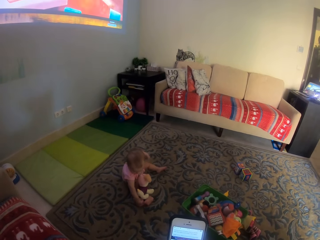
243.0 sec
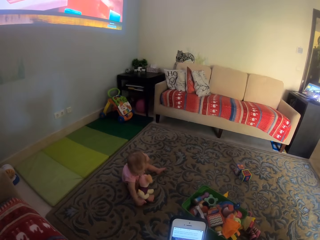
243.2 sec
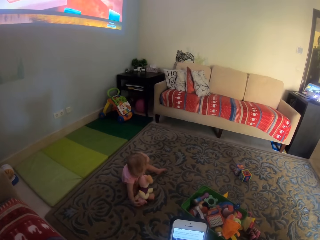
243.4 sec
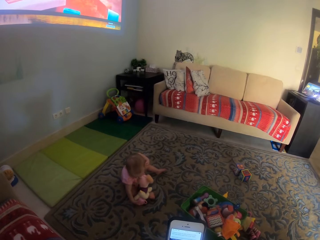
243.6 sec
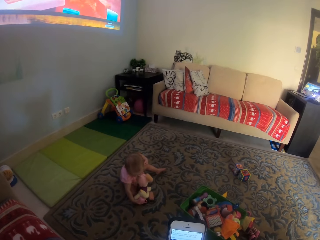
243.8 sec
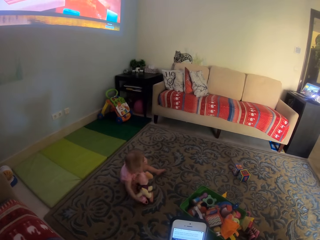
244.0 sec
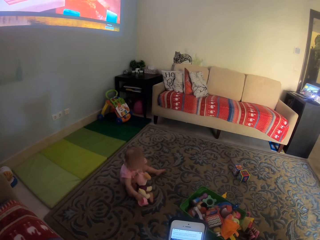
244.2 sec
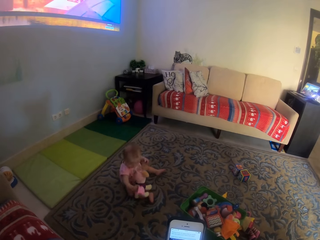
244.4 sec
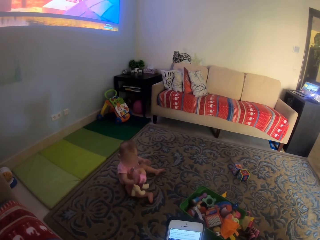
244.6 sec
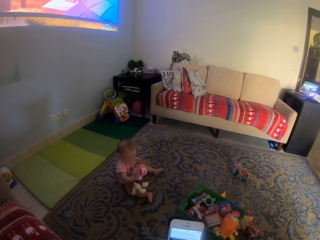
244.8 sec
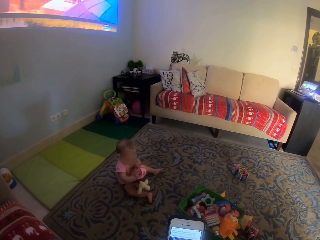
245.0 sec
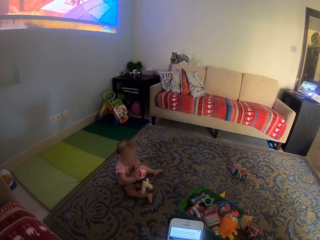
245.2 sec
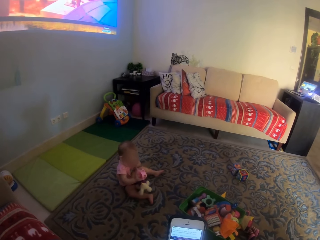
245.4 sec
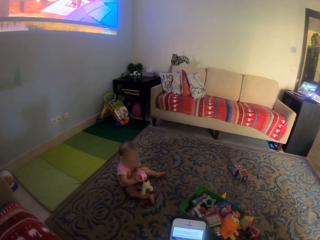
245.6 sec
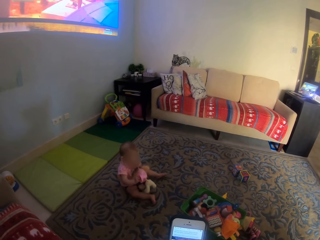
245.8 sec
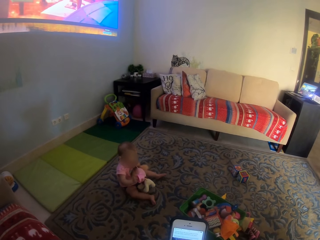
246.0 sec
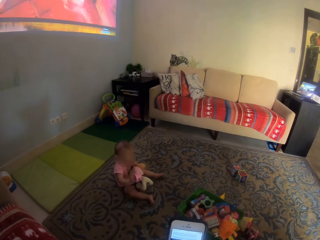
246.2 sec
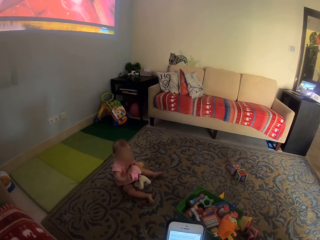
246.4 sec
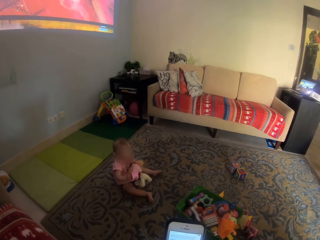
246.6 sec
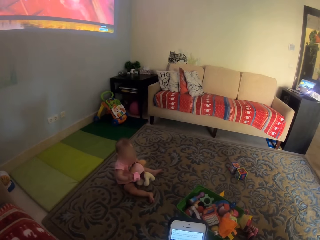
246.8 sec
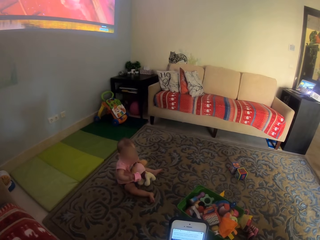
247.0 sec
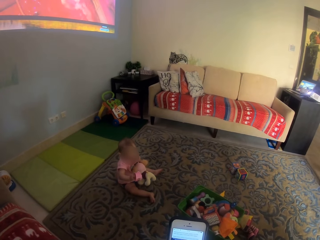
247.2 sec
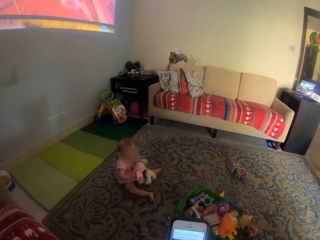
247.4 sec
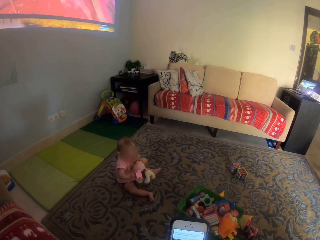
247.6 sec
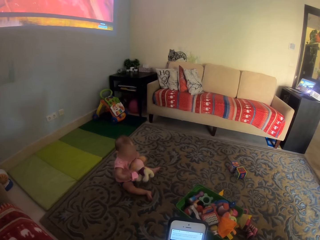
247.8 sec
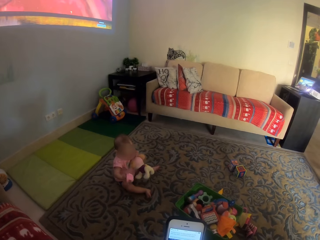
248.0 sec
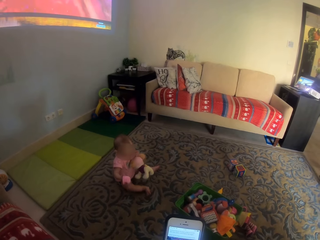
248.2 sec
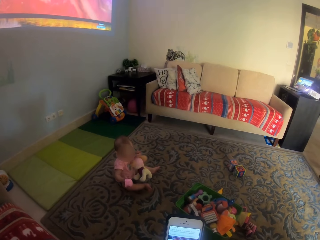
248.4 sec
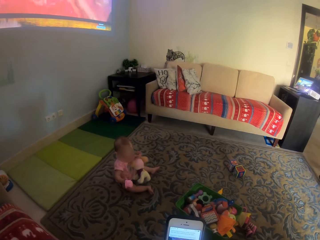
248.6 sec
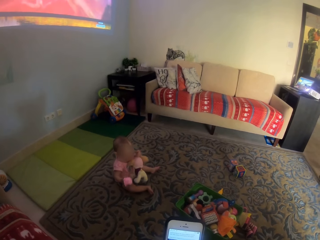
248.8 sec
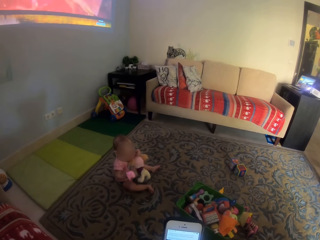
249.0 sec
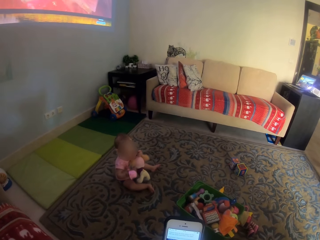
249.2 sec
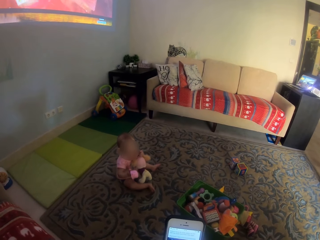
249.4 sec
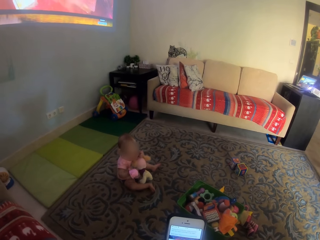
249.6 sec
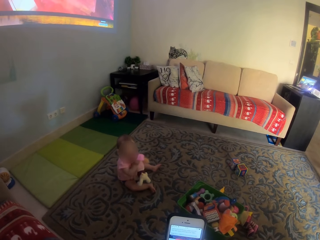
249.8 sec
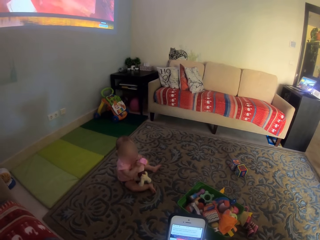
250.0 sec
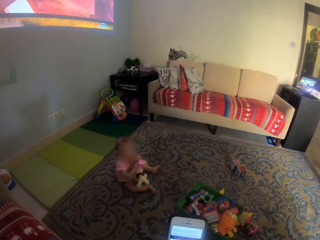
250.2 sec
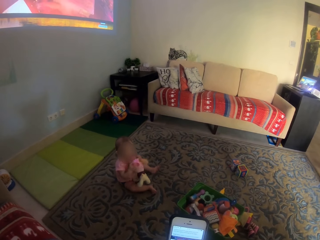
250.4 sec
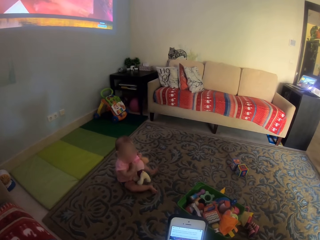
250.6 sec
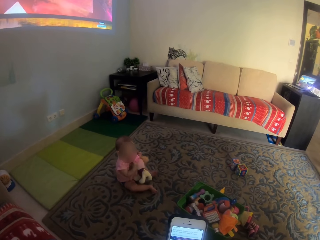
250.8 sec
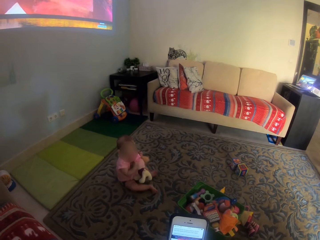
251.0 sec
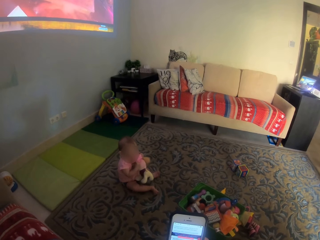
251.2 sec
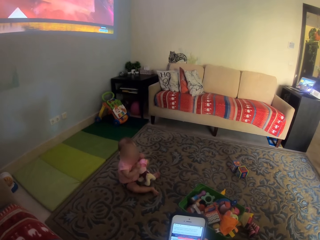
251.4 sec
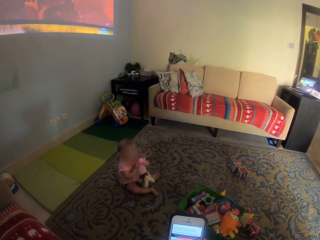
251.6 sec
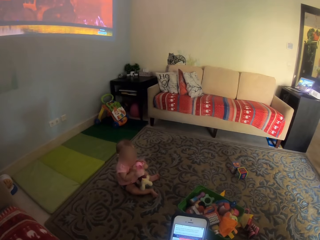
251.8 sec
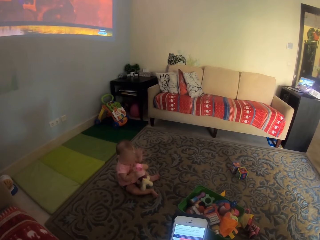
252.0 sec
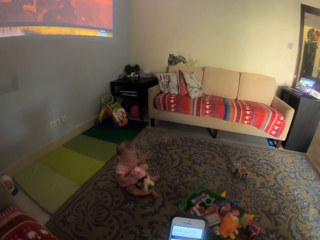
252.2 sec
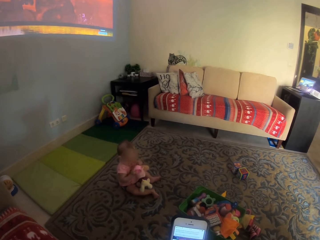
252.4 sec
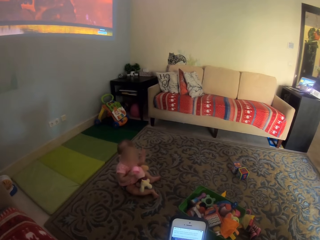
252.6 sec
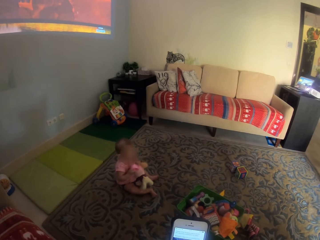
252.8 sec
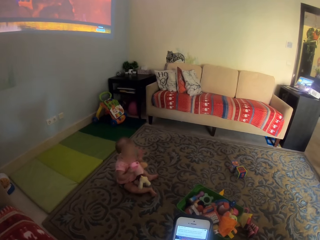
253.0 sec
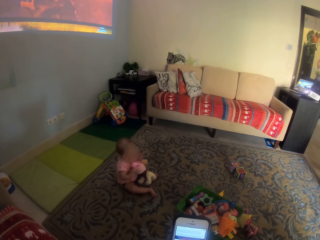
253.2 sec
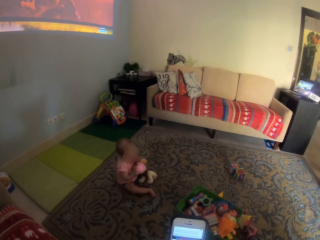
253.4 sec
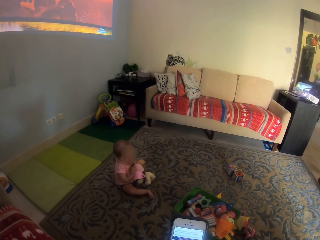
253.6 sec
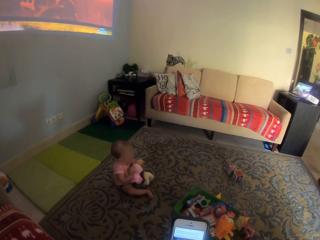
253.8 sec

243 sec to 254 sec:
A child plays with the doll. The camera wearer operates the phone.

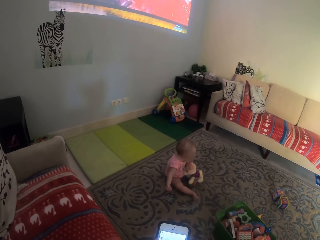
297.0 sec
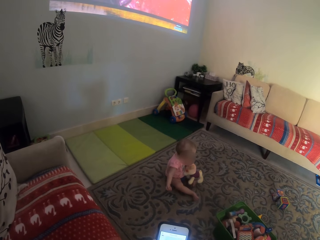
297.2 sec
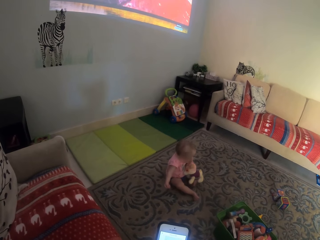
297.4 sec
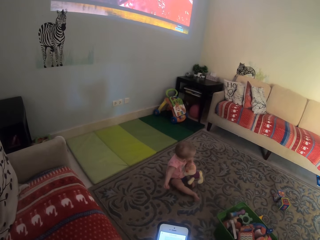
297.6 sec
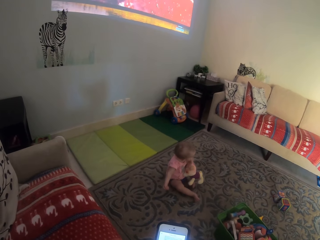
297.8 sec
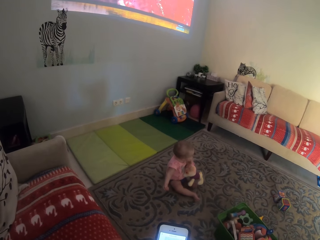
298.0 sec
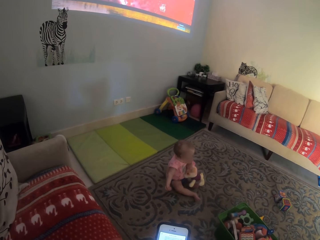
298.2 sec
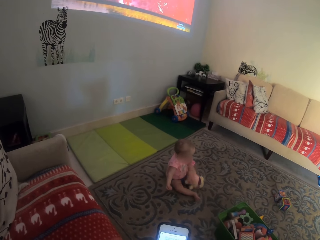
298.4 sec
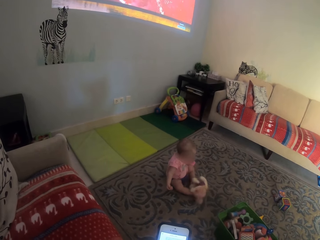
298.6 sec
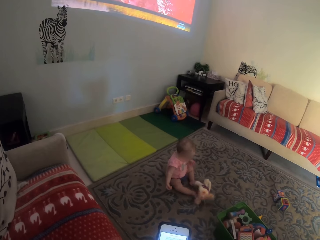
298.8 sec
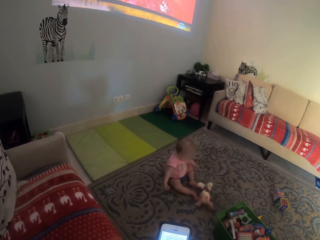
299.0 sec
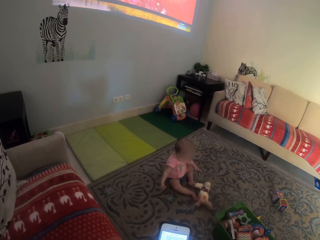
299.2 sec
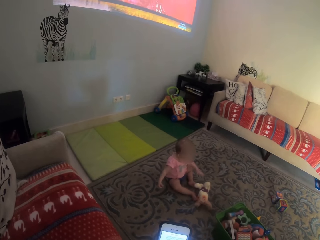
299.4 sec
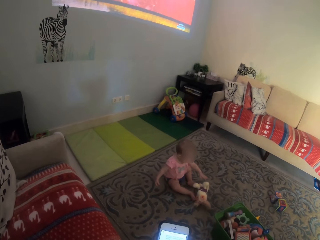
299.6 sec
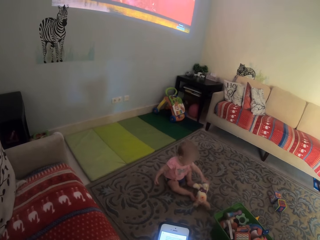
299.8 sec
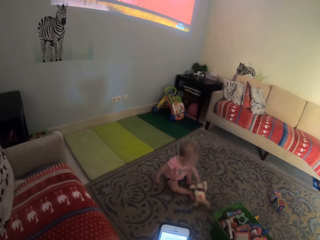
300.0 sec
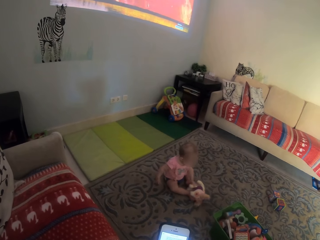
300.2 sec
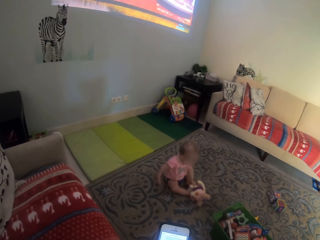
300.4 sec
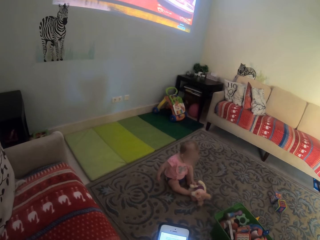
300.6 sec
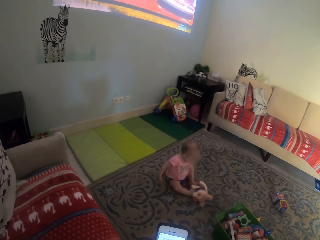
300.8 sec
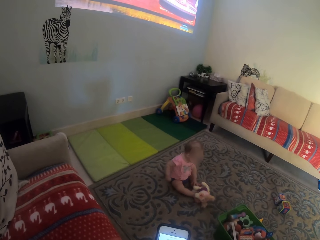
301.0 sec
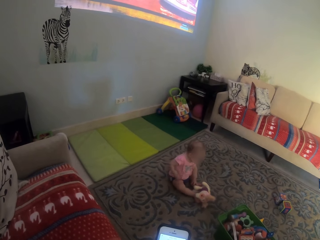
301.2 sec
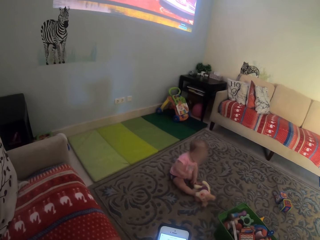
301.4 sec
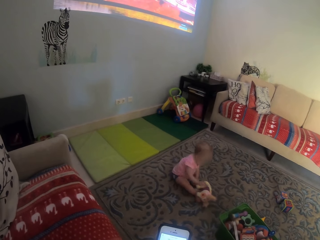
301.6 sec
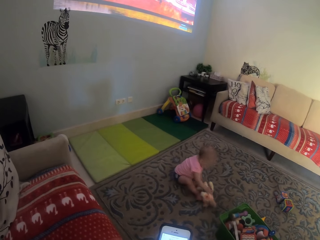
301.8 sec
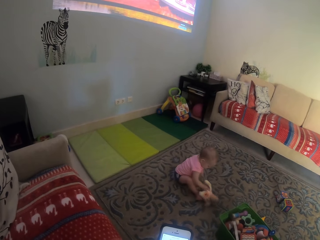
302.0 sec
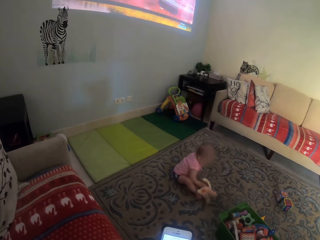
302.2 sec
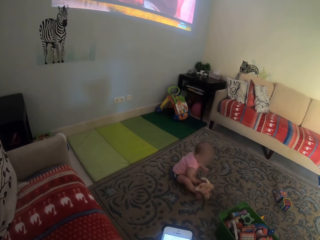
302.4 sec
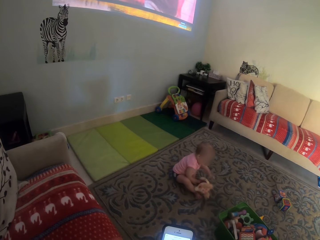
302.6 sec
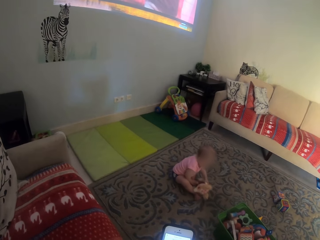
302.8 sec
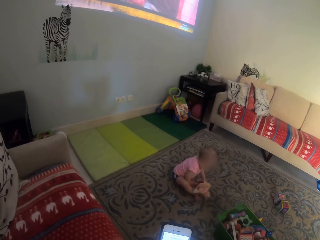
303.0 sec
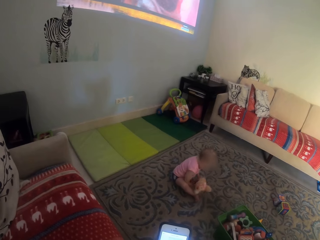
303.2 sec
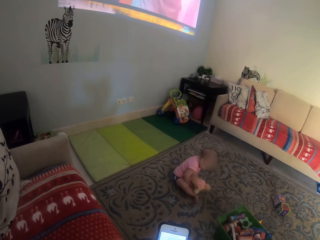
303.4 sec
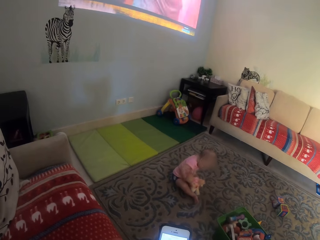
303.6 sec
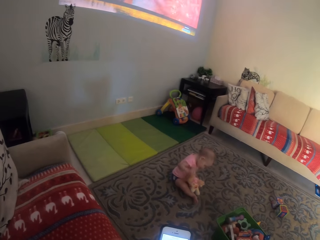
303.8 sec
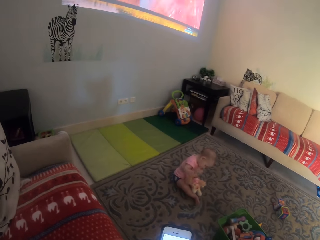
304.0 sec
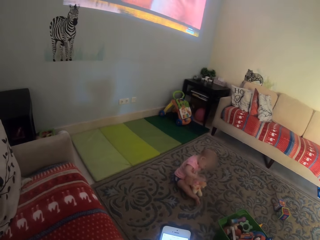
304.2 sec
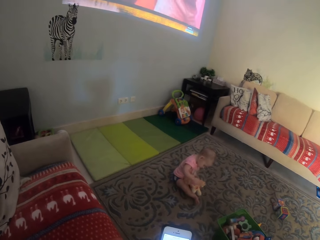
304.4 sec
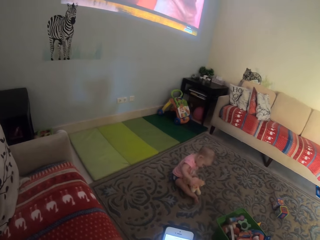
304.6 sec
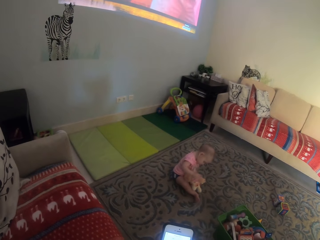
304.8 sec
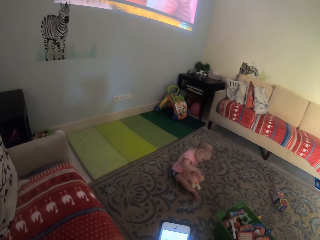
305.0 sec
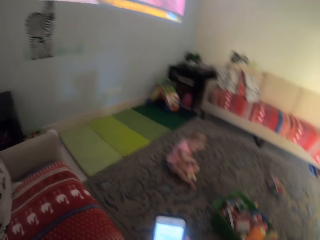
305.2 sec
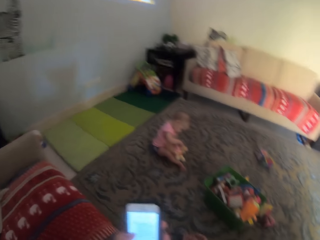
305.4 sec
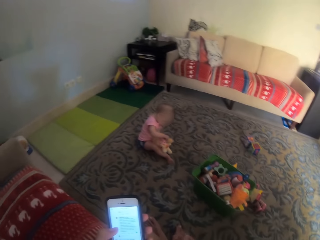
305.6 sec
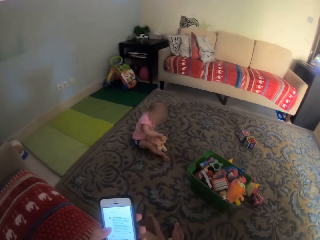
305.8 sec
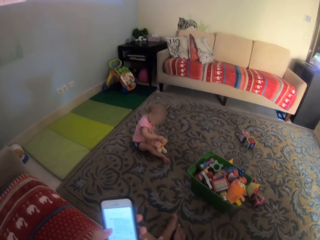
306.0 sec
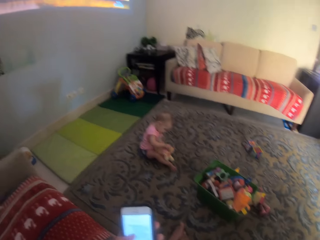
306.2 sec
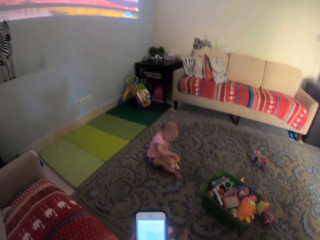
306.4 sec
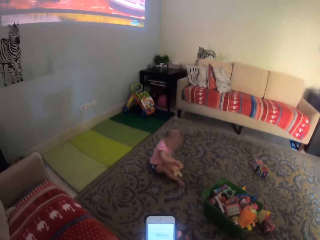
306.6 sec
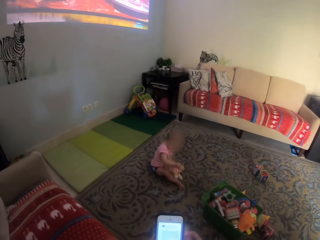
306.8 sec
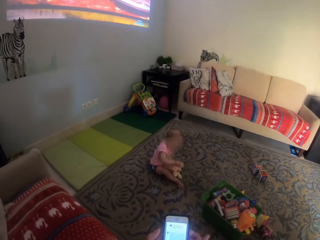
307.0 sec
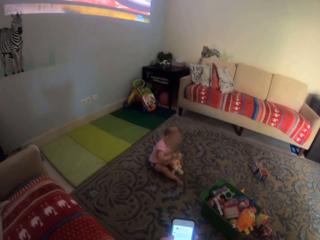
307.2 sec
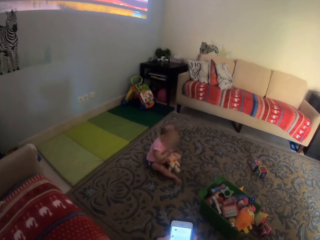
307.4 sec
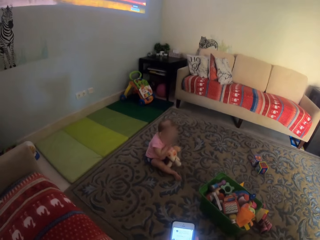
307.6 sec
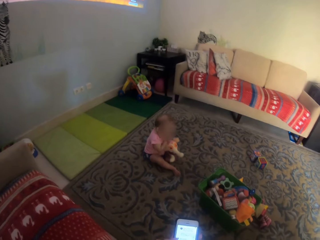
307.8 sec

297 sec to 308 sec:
A child drops the doll. The camera wearer operates the phone. The child picks up the doll. The camera wearer operates the phone. The child plays with the doll. The camera wearer operates the phone.
